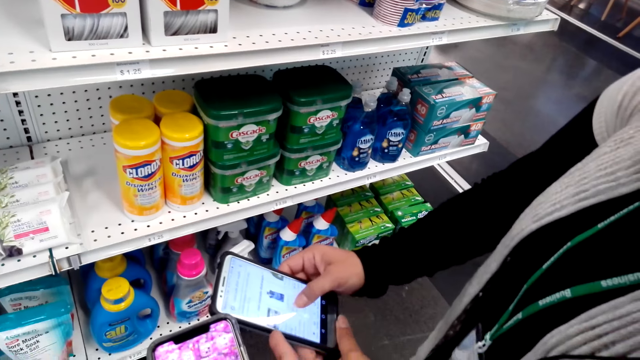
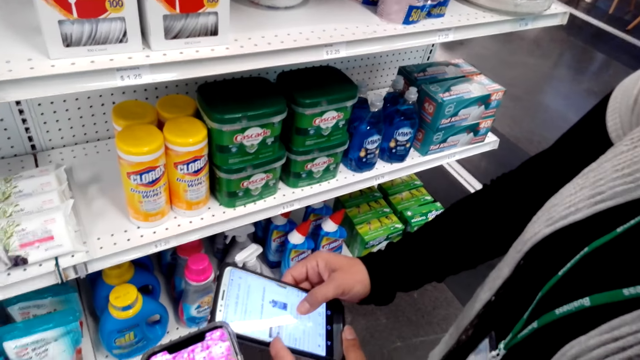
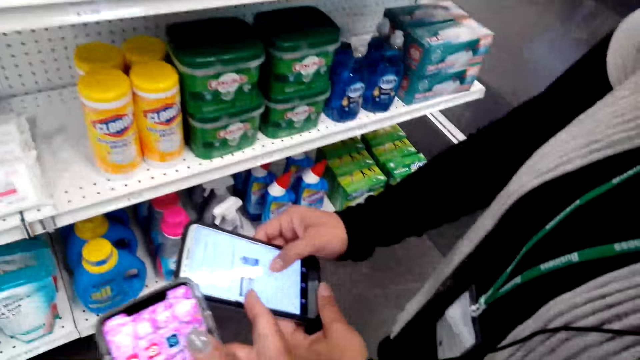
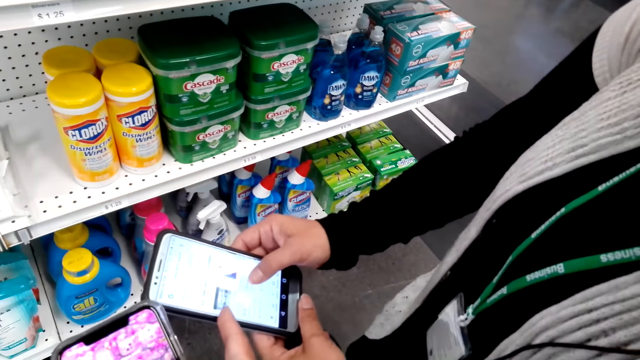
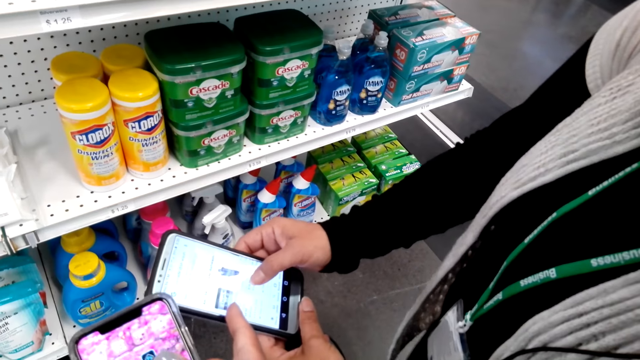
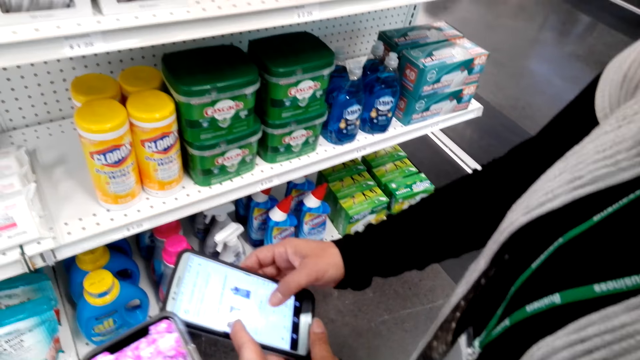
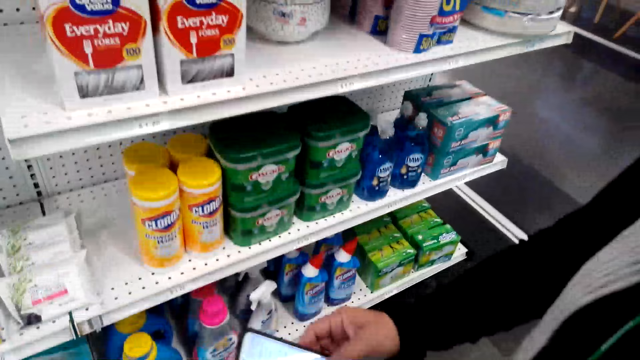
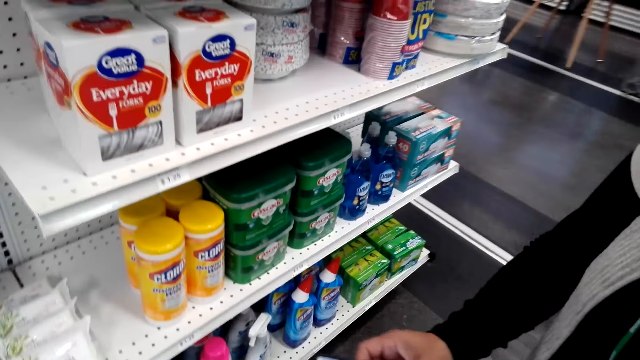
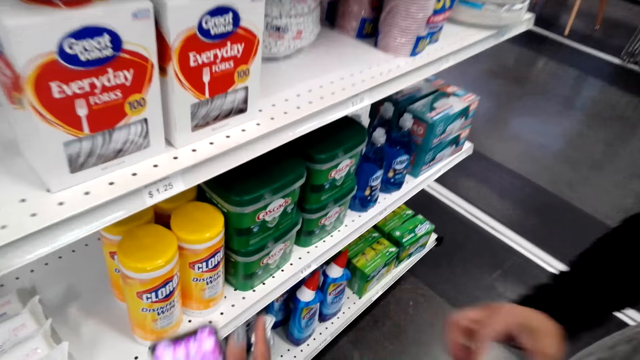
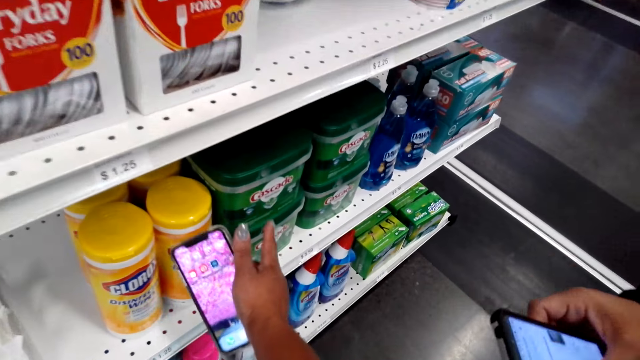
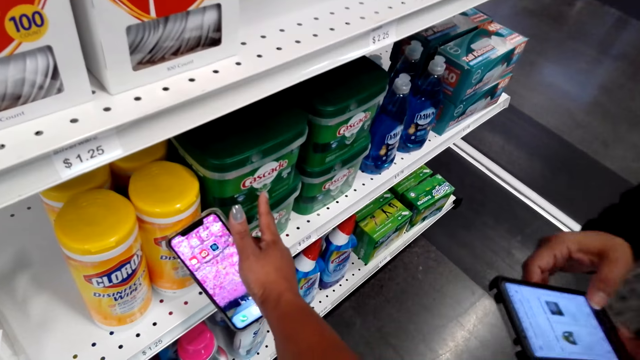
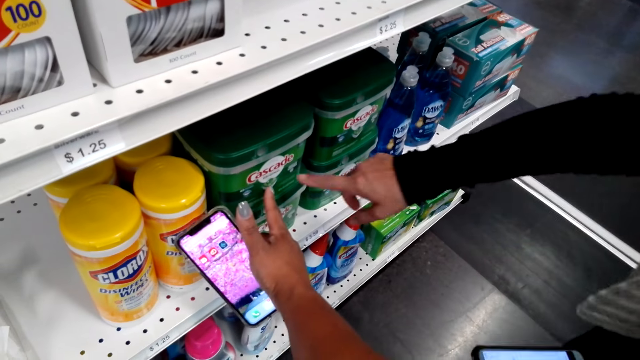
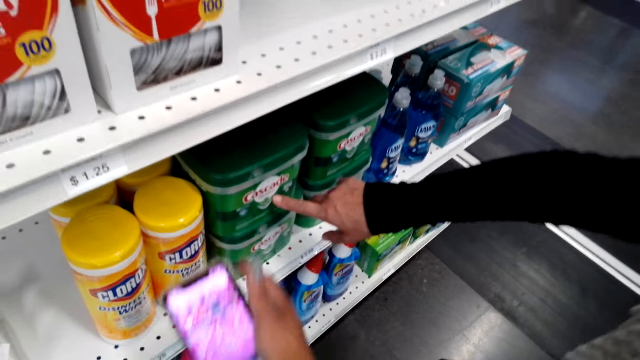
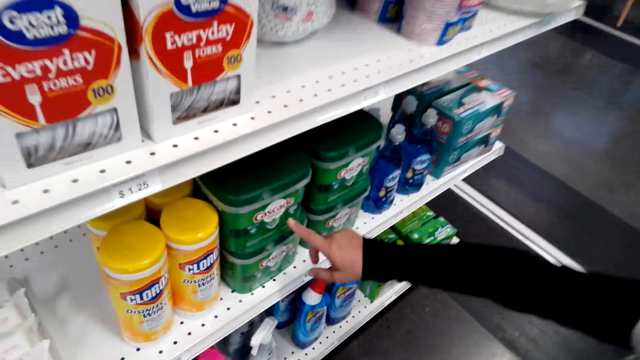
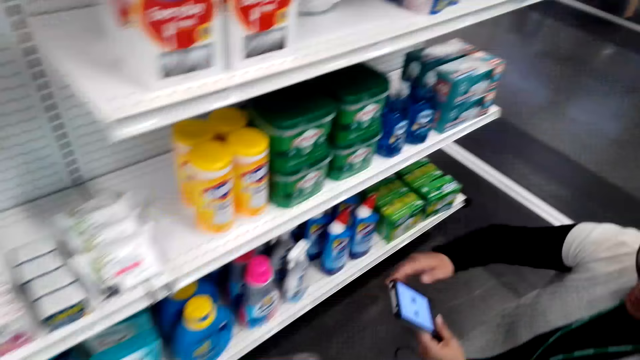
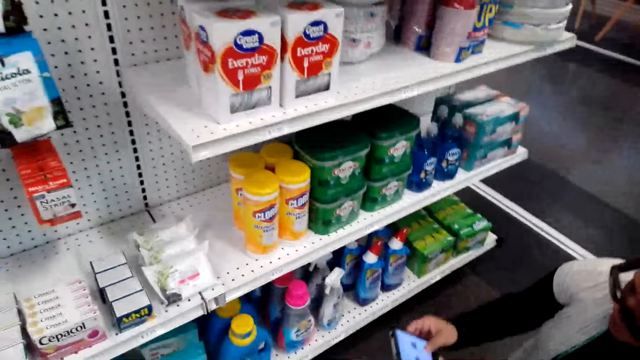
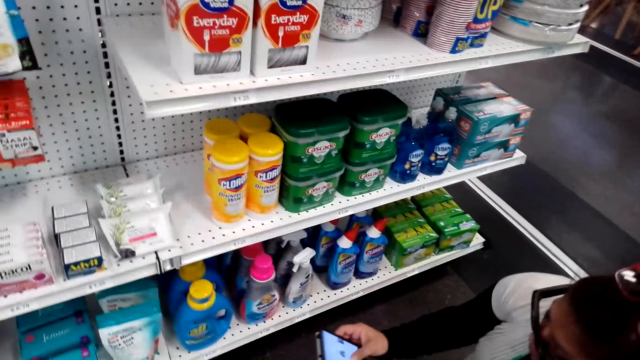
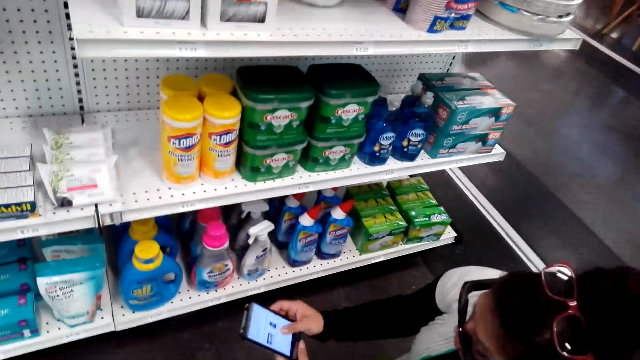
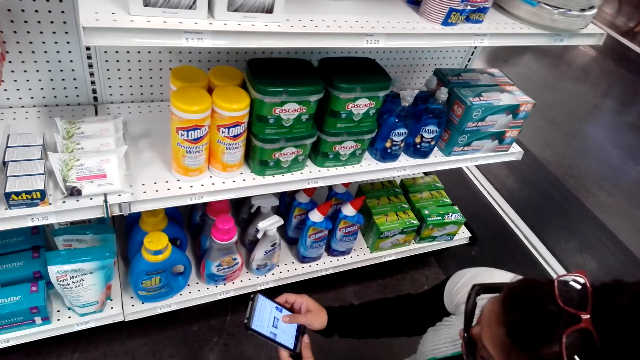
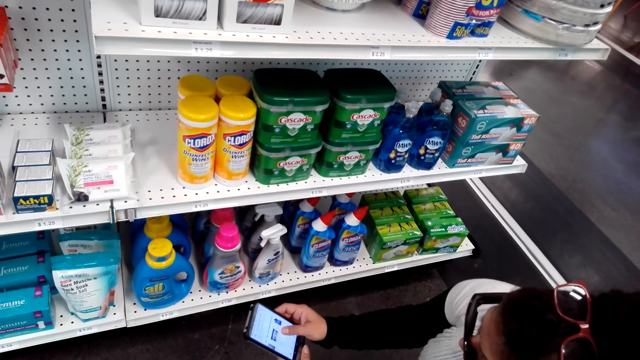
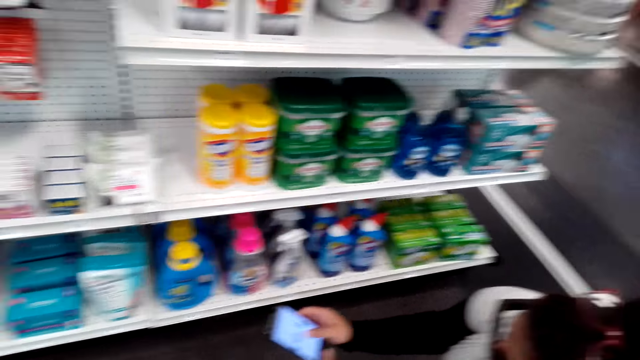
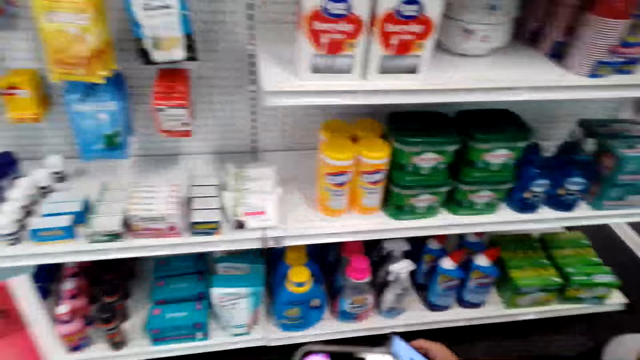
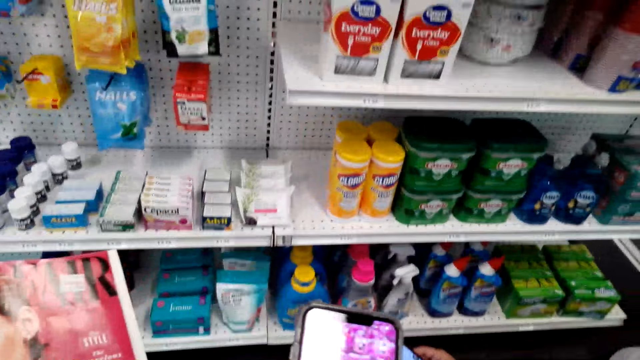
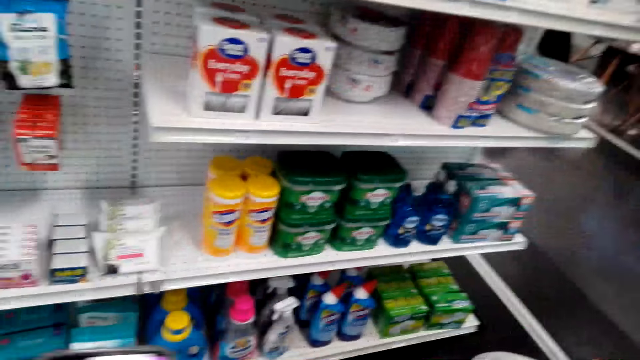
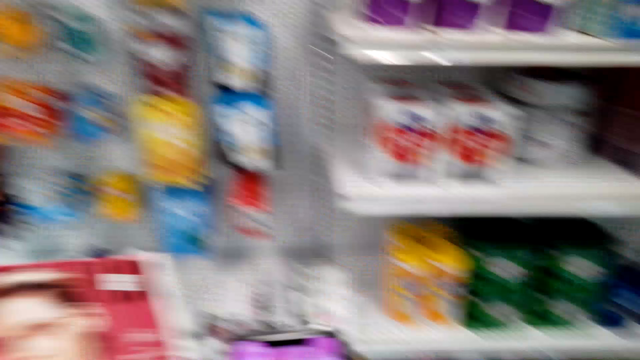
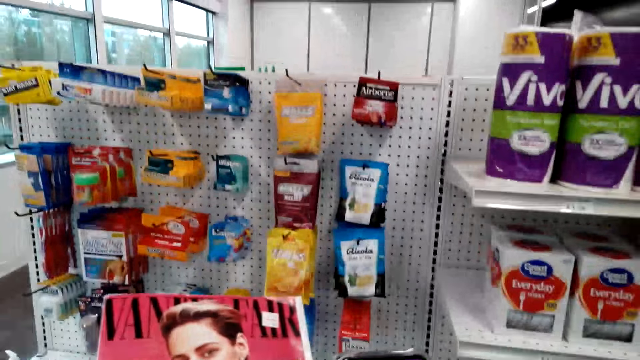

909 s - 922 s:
A lady scrolls a phone. The camera wearer scrolls a phone. He holds the phone. He points at a tin with his finger. The lady points at the tin with her finger. The camera wearer holds the phone. He pulls his hand off the tin. The lady pulls her hand off the tin. She operates a phone. The camera wearer scrolls the phone.

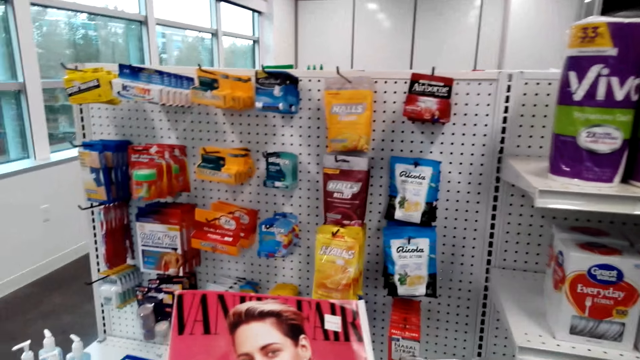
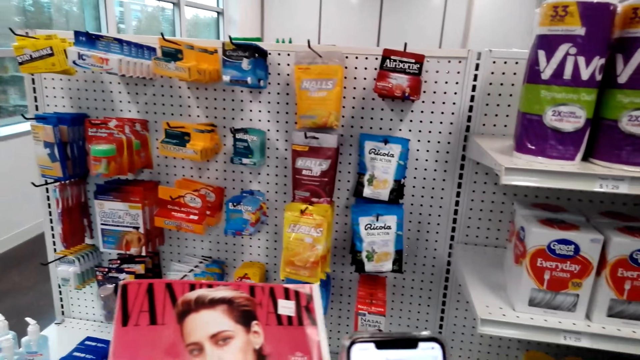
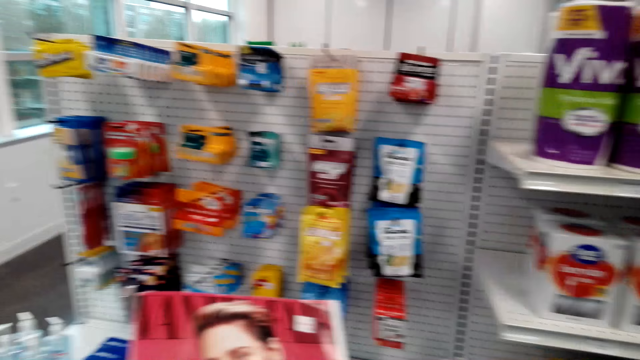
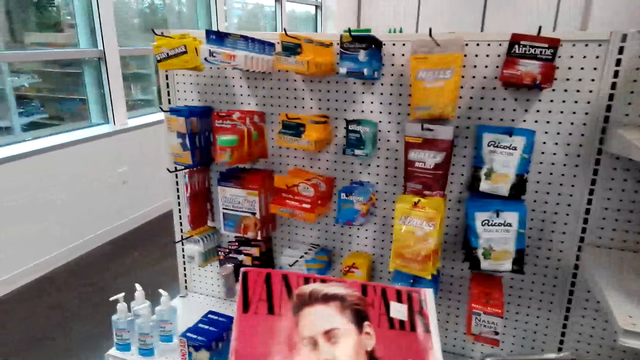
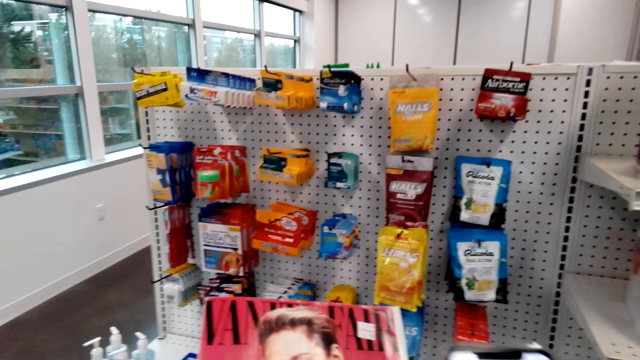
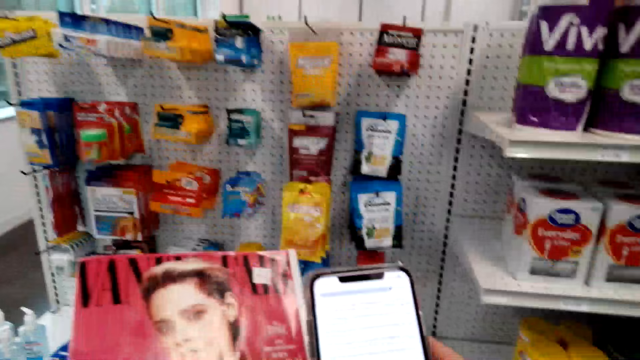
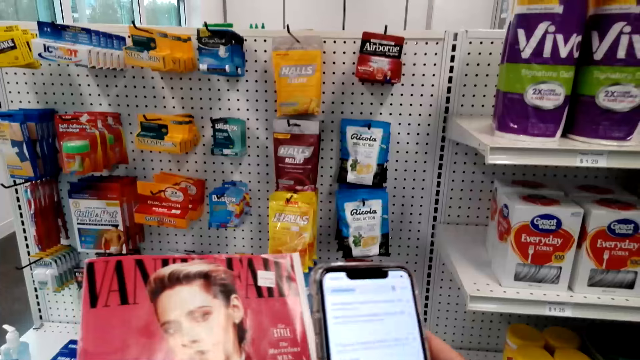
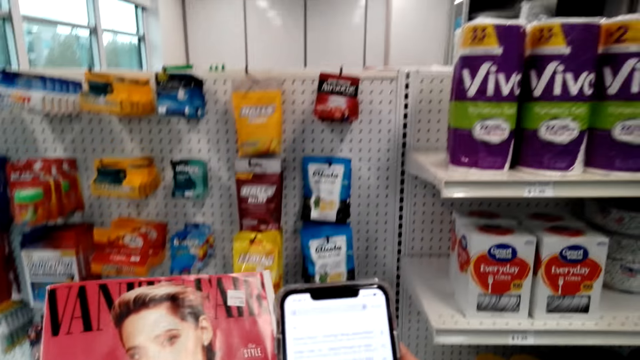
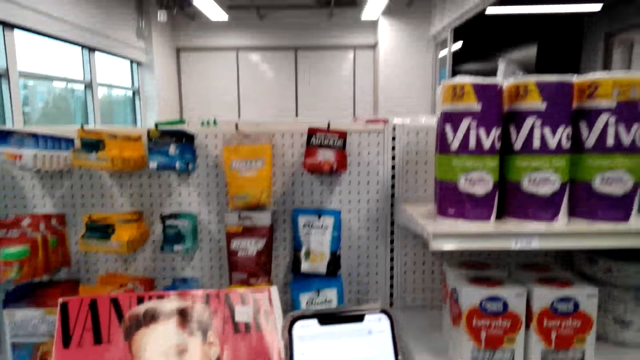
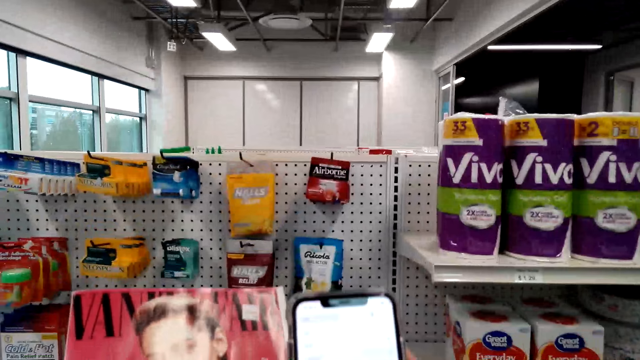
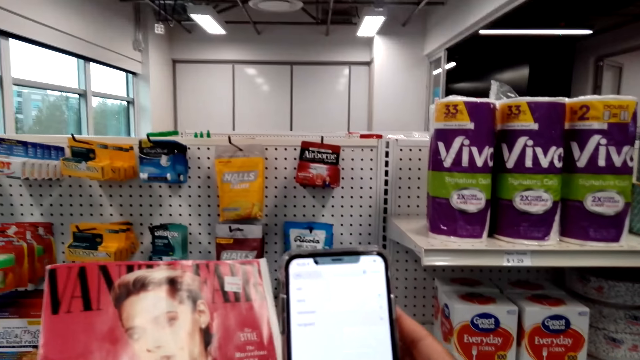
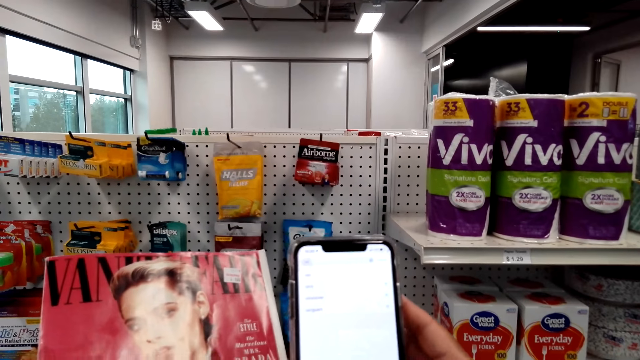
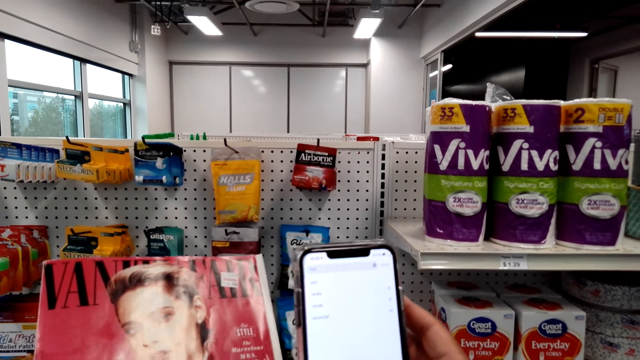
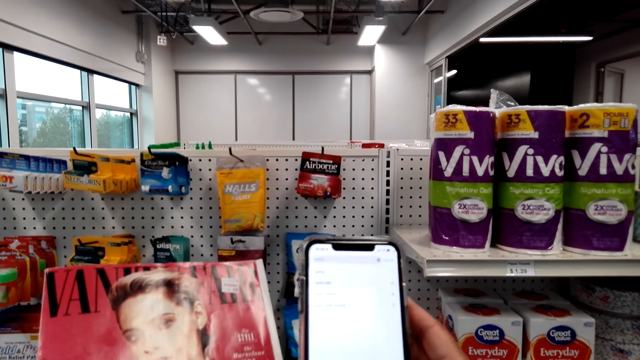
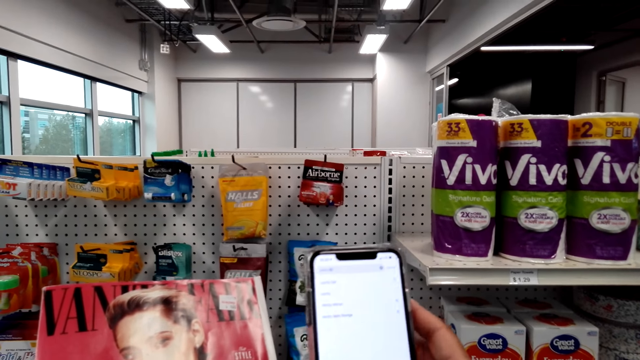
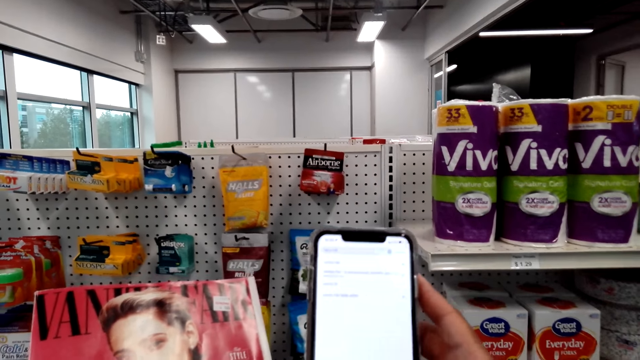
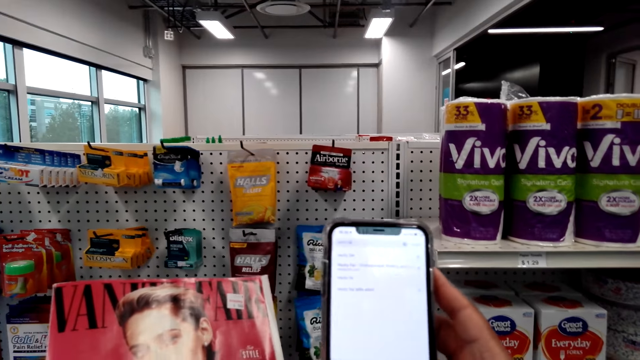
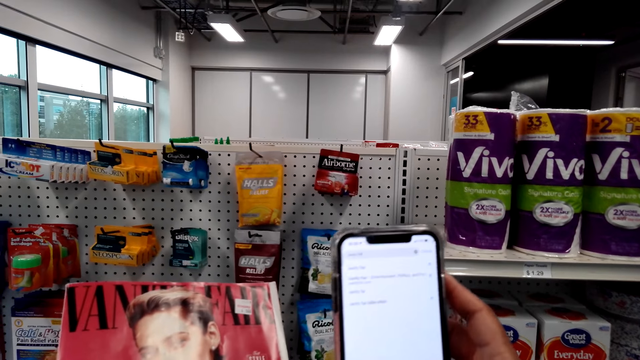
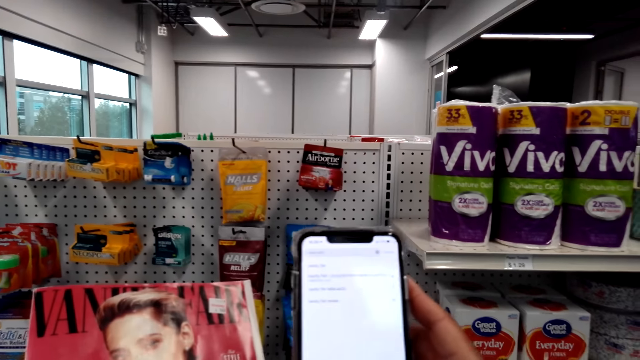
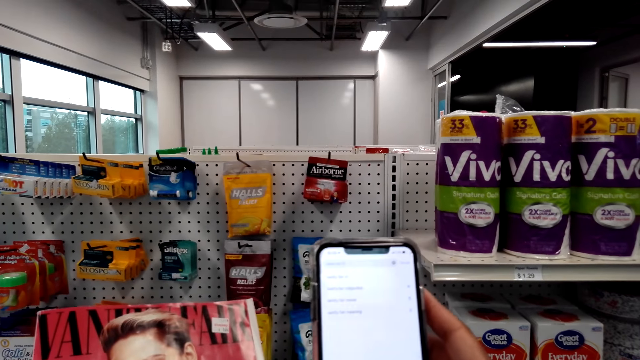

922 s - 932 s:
The camera wearer looks at the magazine. They hold the magazine. They operate the phone.
